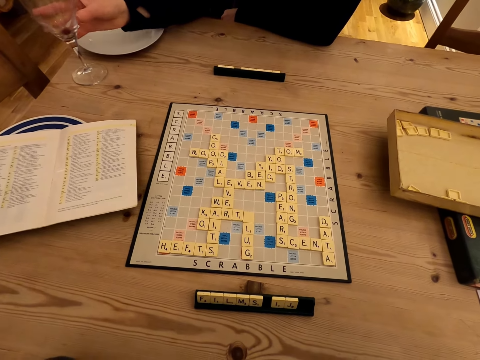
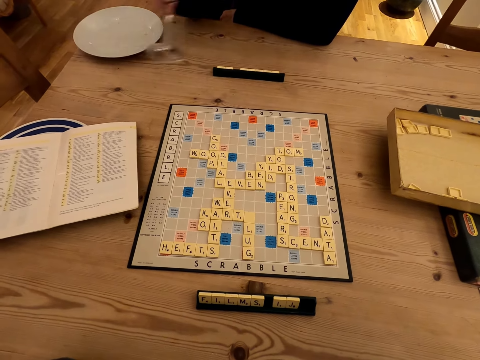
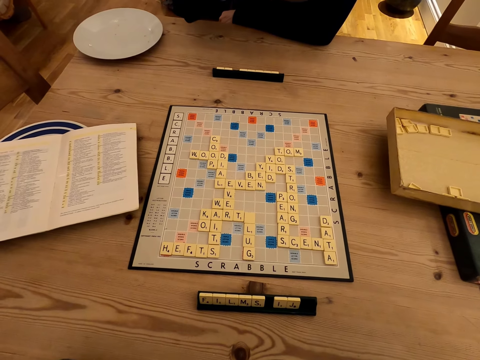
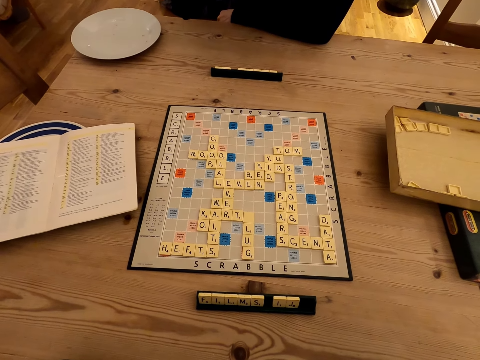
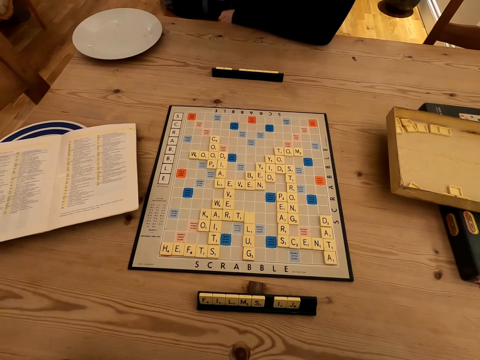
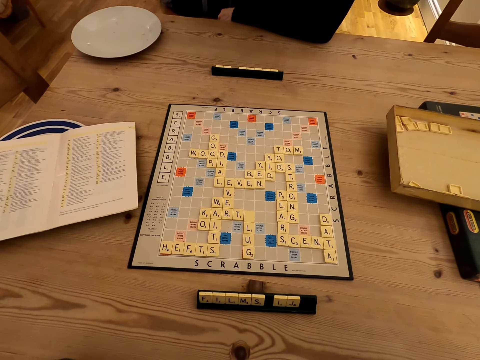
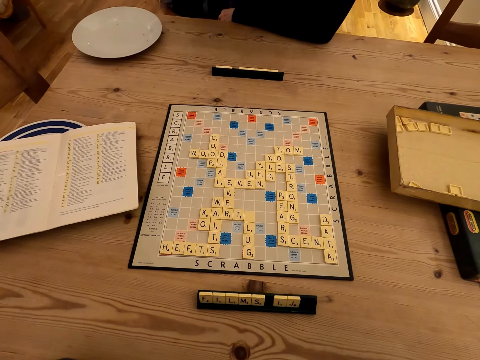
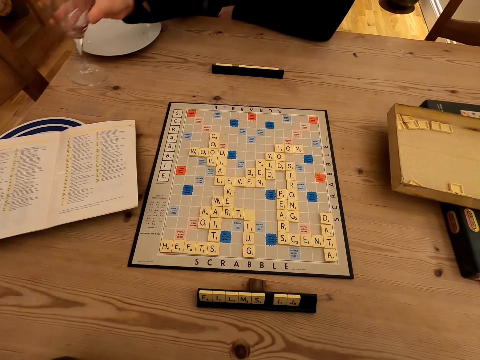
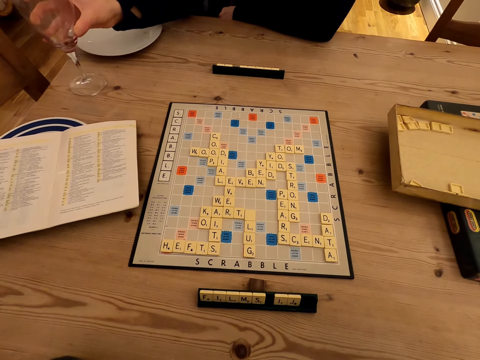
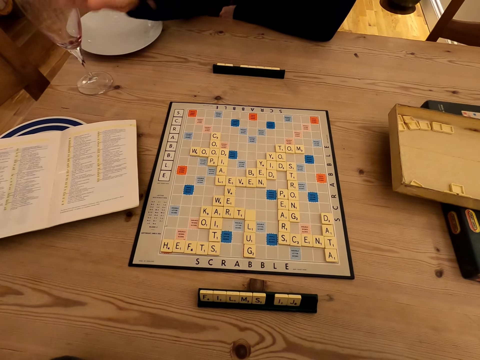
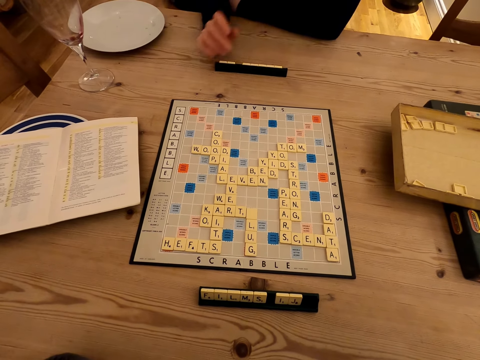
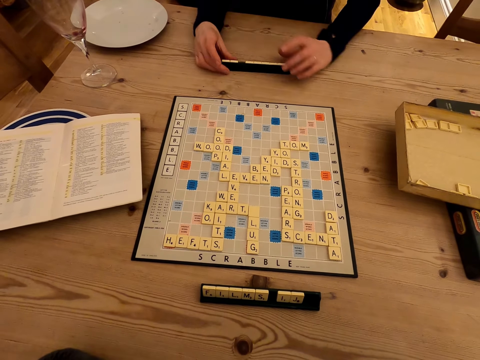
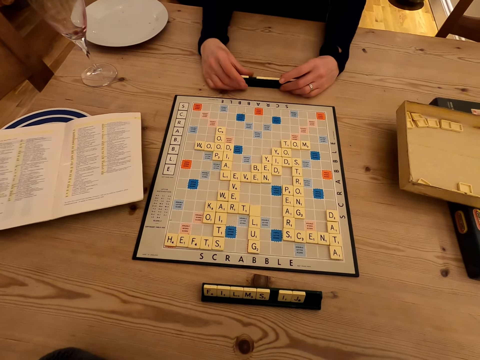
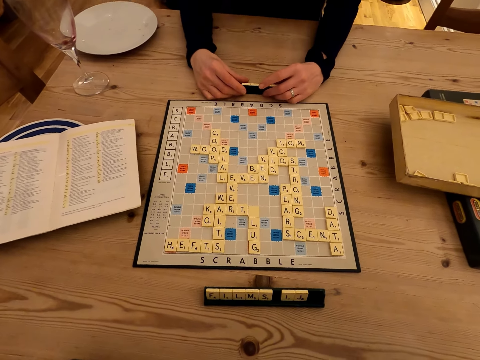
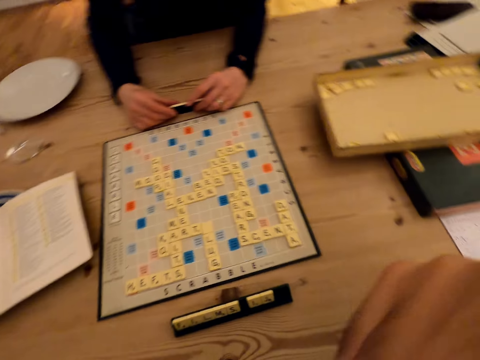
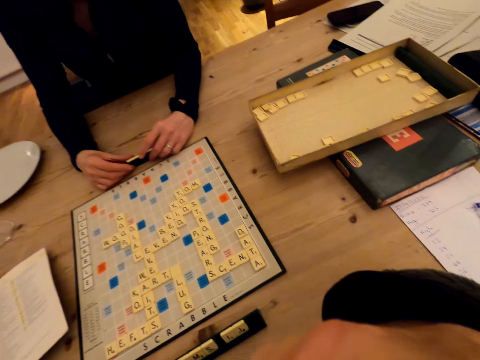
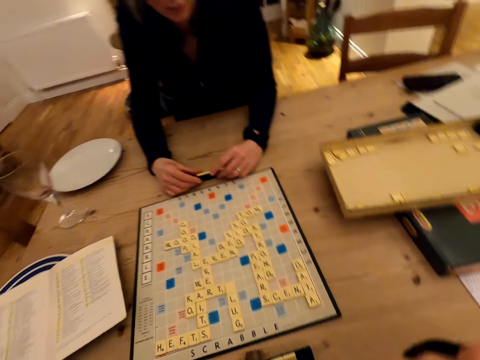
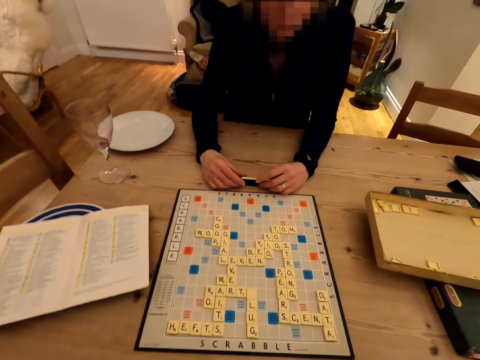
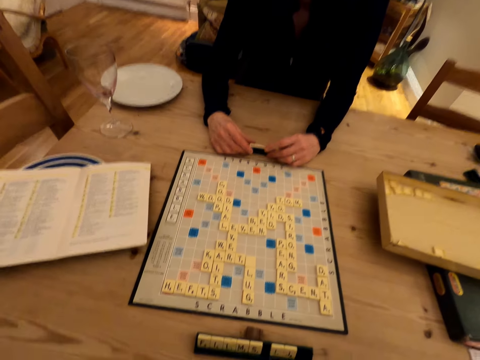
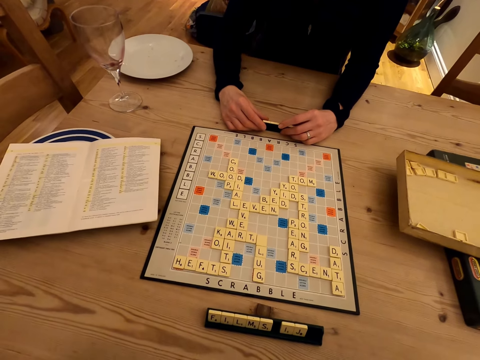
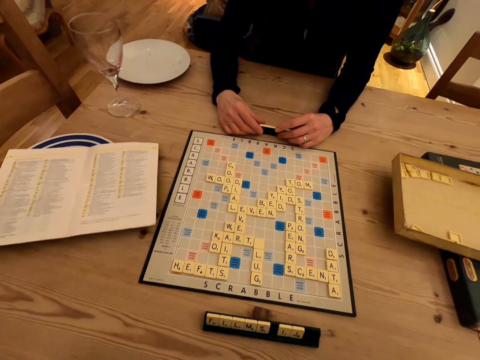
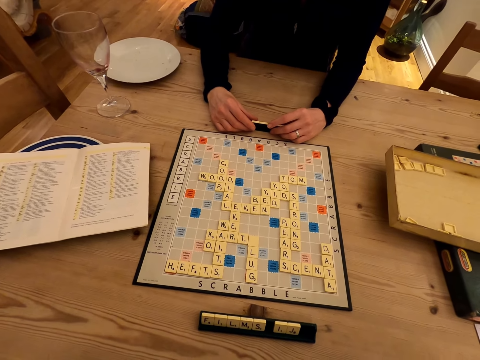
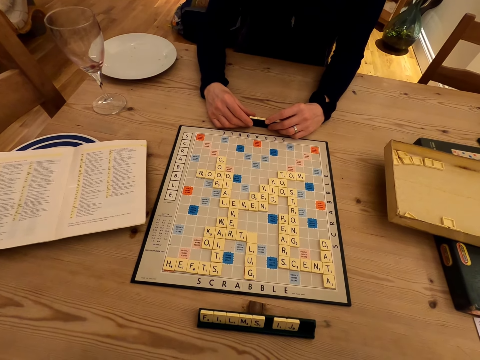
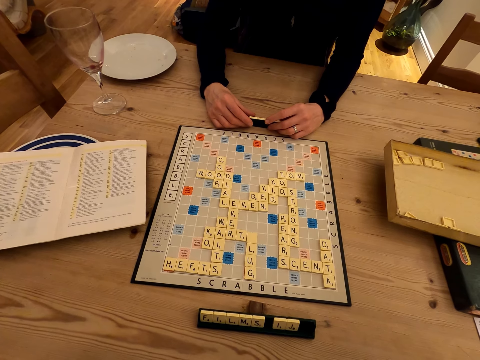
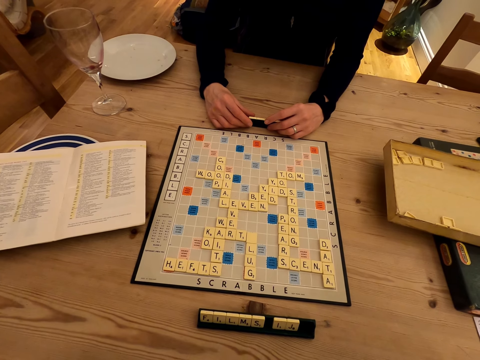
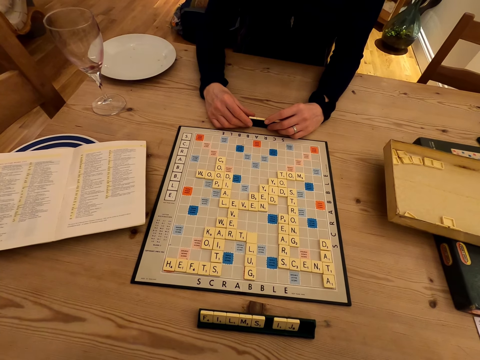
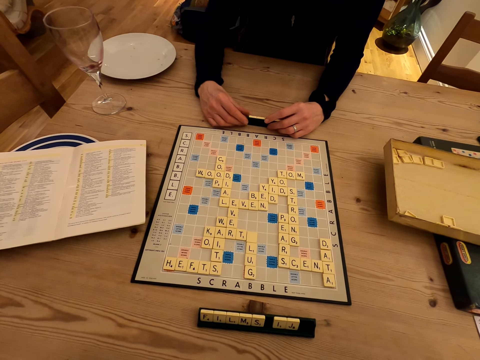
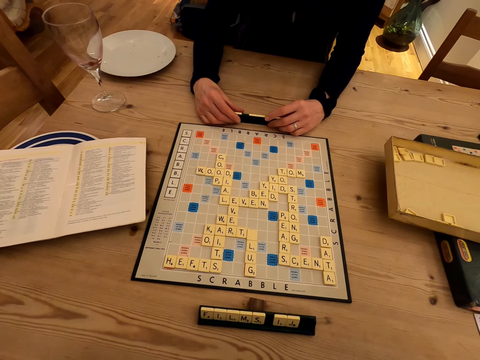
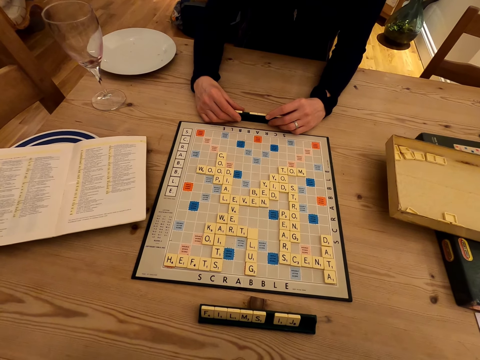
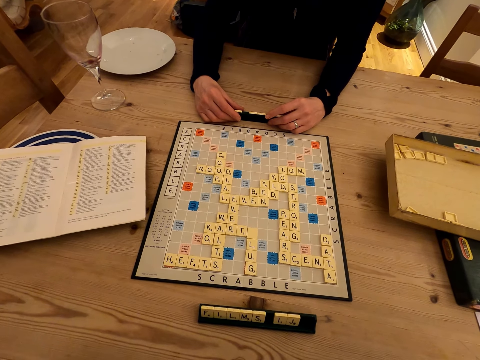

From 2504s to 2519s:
The camera wearer looks at the board. They pick a glass. The man picks a glass. The camera wearer puts the glass down. The man puts the glass on the table. The camera wearer moves the buttons. The man moves the Carcassonne puzzle and moves hands. The camera wearer looks at the board.

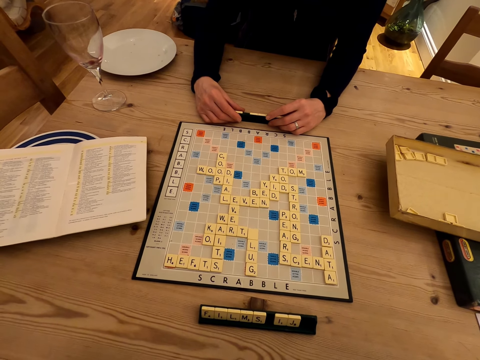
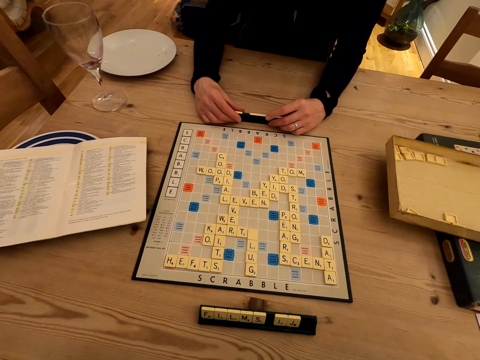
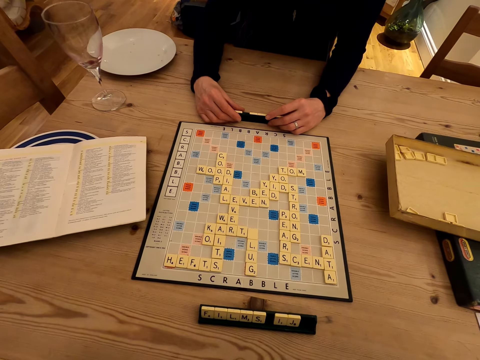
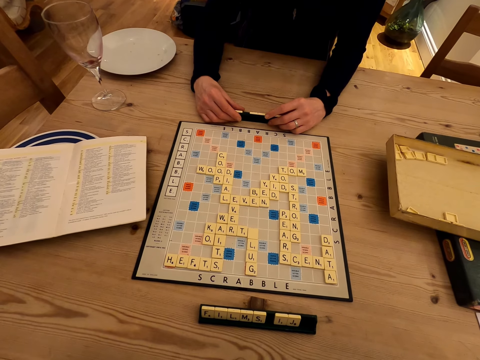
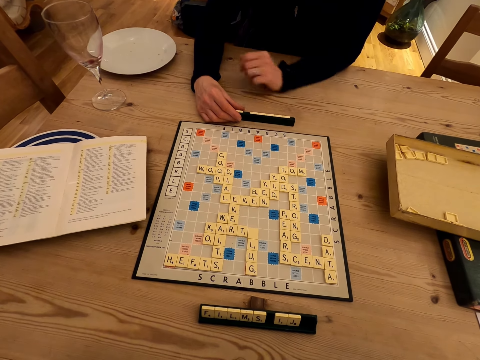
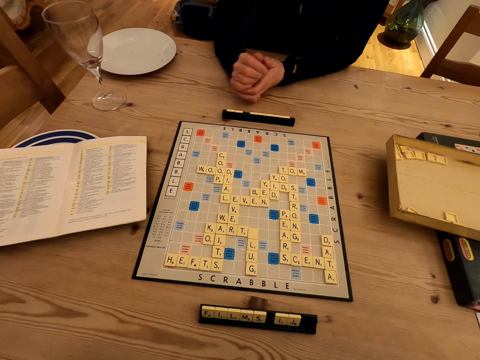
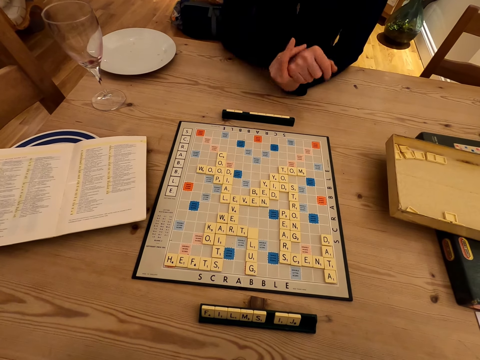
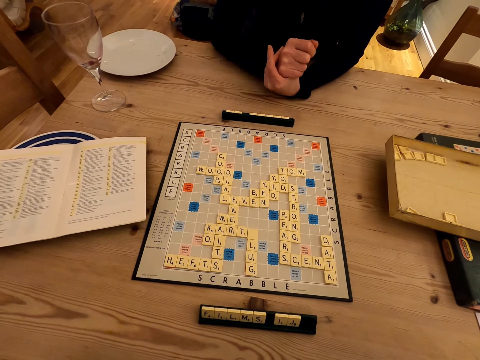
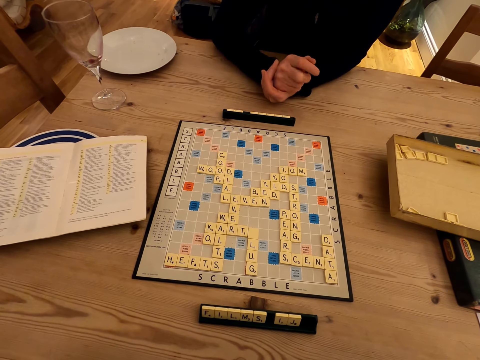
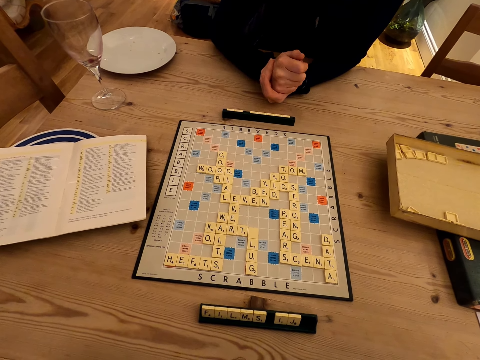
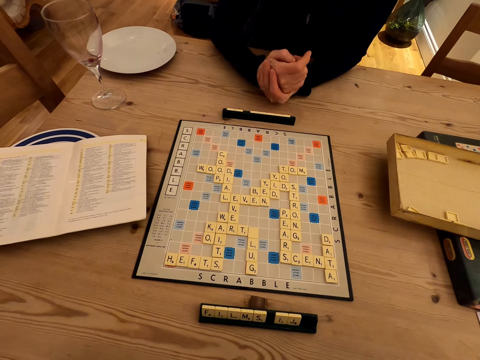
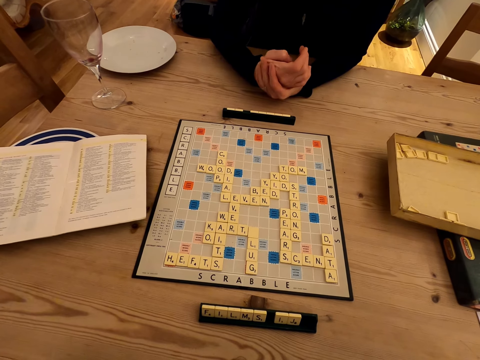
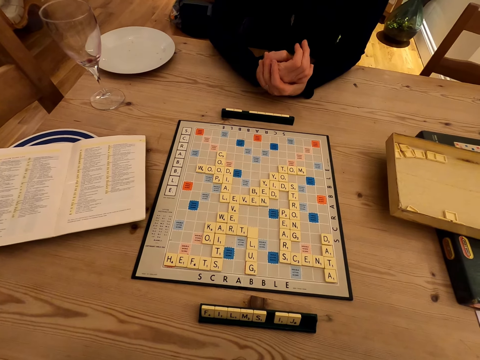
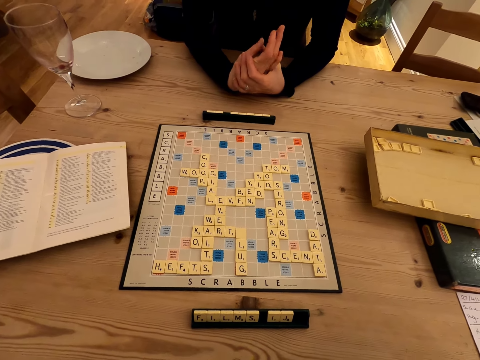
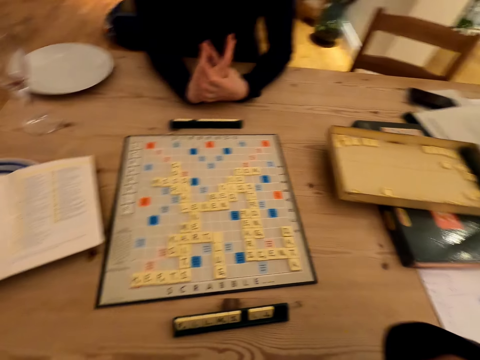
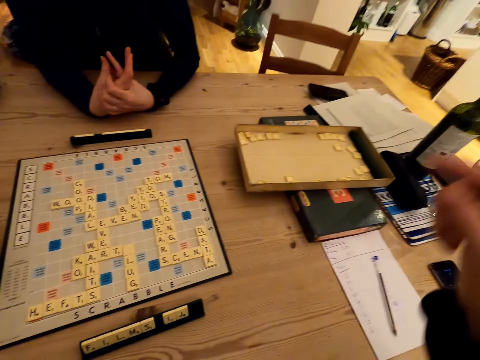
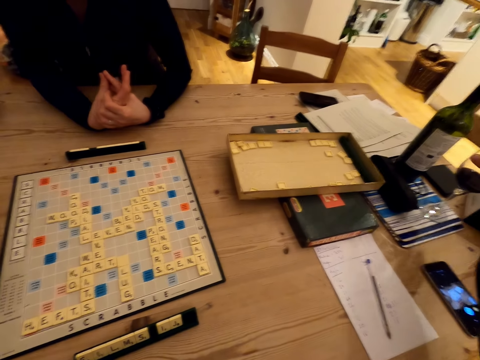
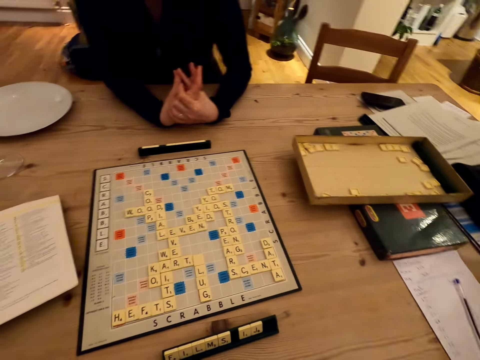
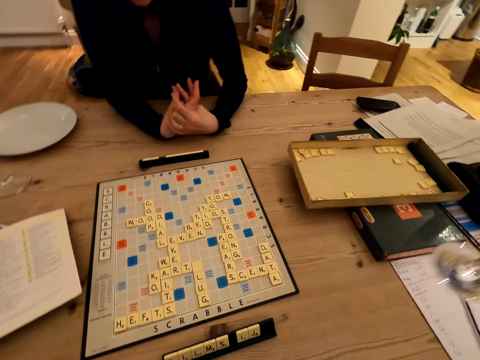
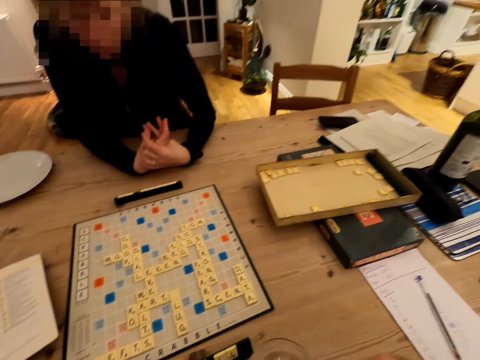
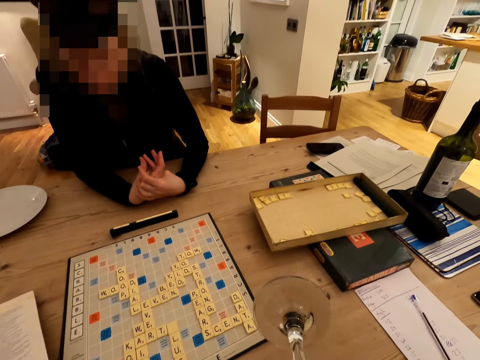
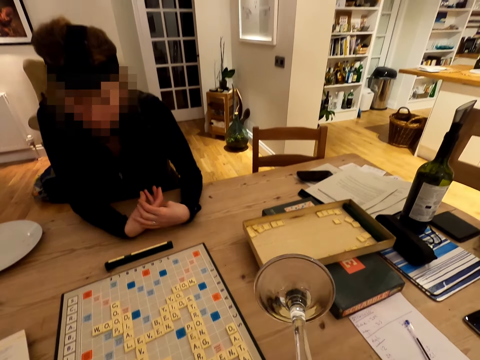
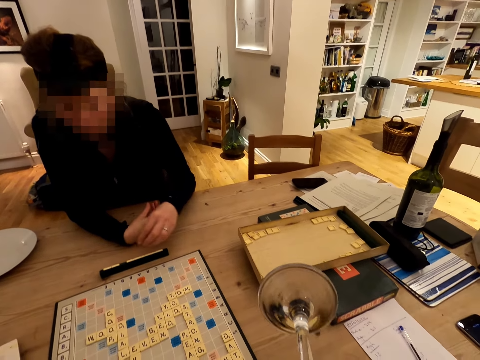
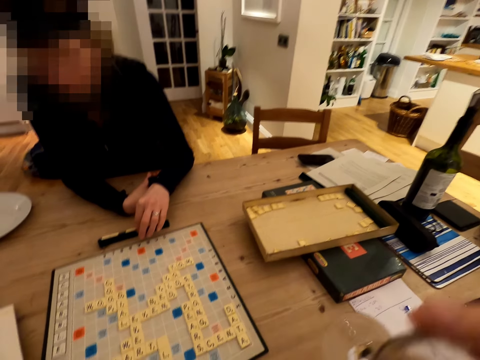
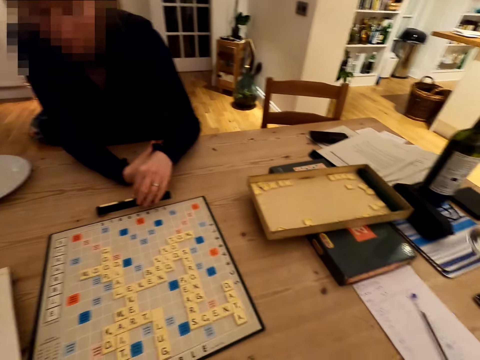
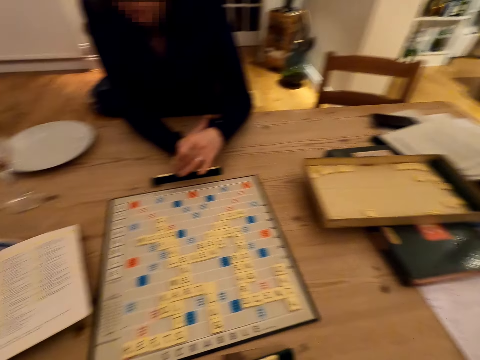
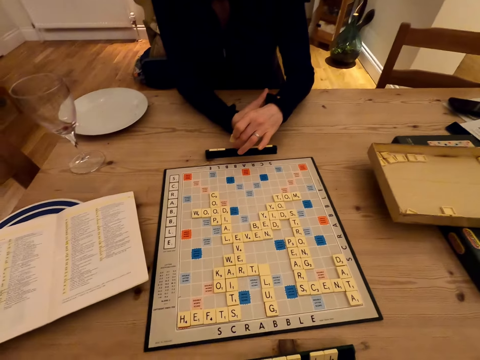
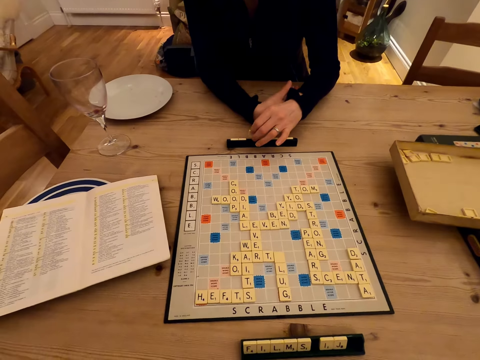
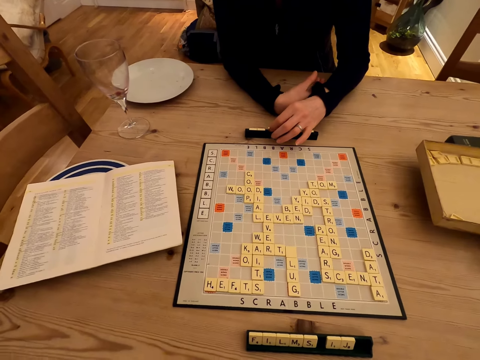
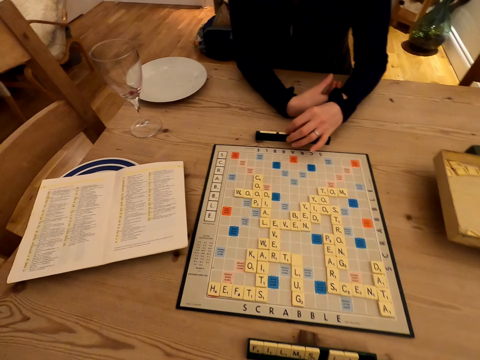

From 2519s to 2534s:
The camera wearer removes hands from the buttons. The man folds the hand. The camera wearer holds a hand and looks aside. The man lifts a glass. The camera wearer picks a glass. The man puts the glass. The camera wearer puts the glass on the table.
